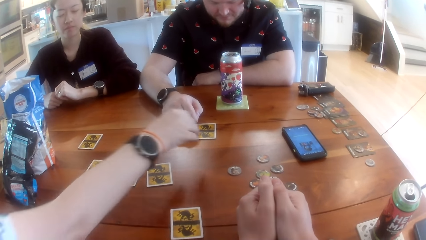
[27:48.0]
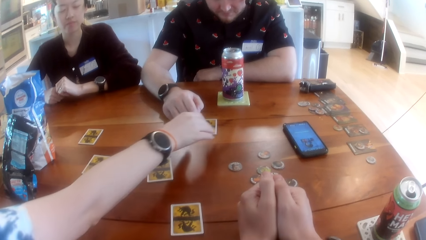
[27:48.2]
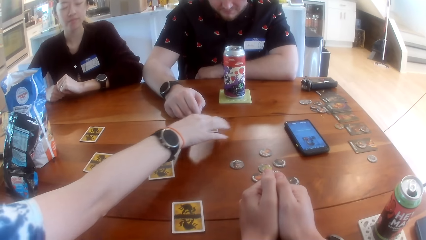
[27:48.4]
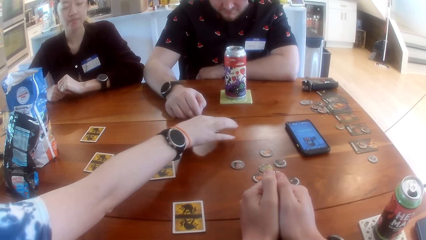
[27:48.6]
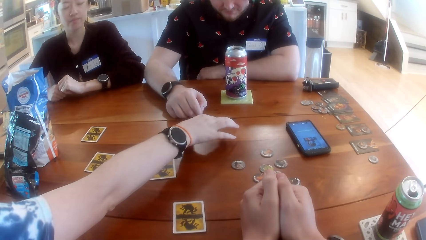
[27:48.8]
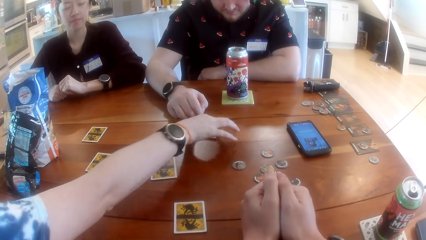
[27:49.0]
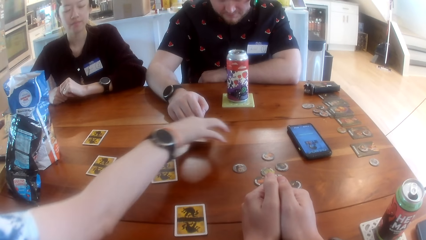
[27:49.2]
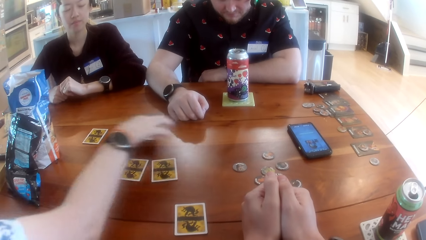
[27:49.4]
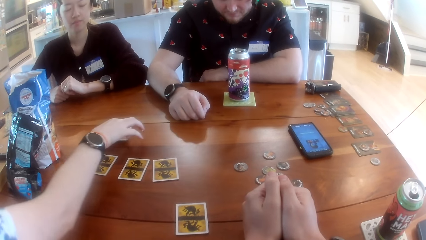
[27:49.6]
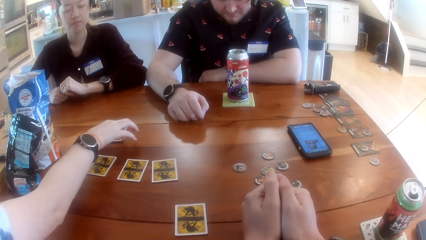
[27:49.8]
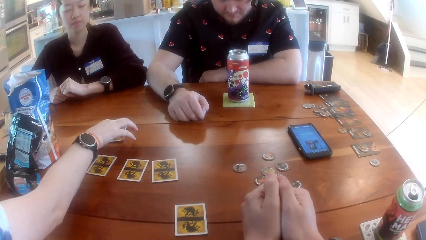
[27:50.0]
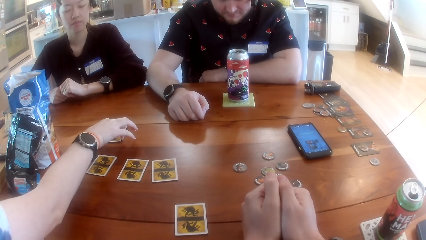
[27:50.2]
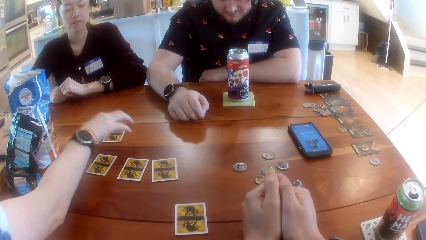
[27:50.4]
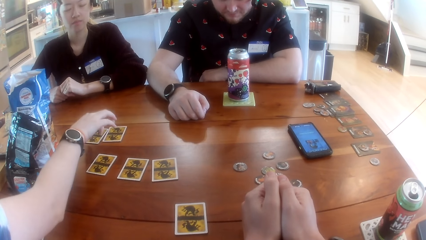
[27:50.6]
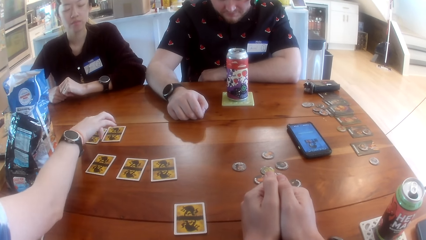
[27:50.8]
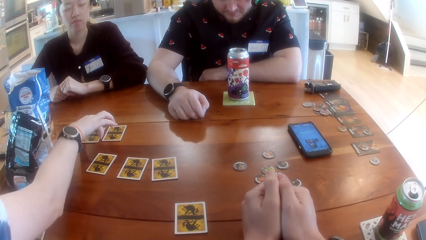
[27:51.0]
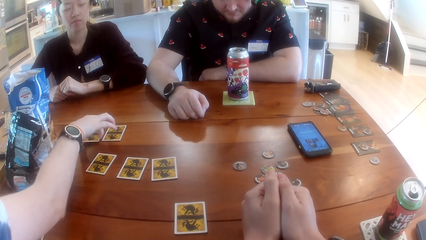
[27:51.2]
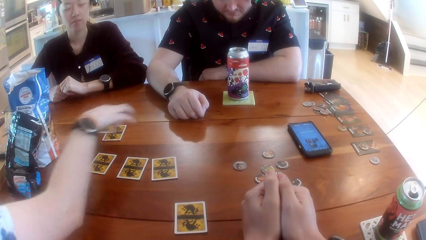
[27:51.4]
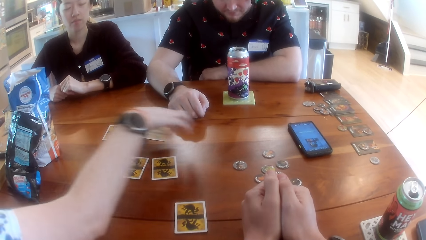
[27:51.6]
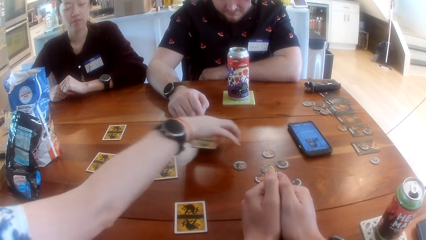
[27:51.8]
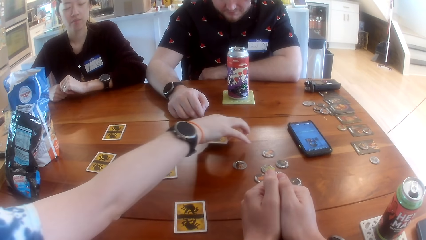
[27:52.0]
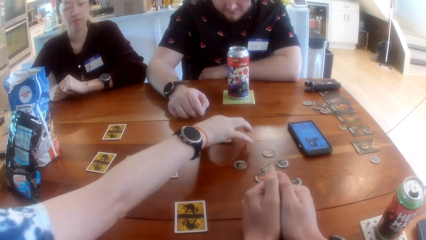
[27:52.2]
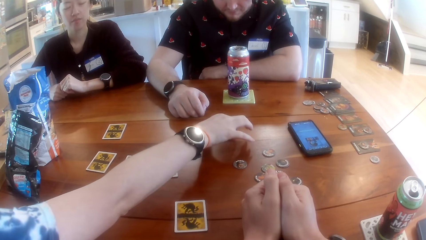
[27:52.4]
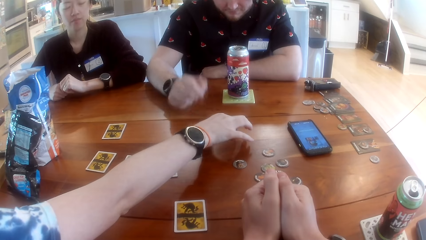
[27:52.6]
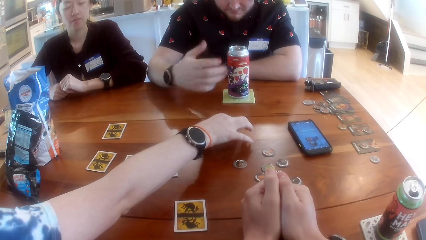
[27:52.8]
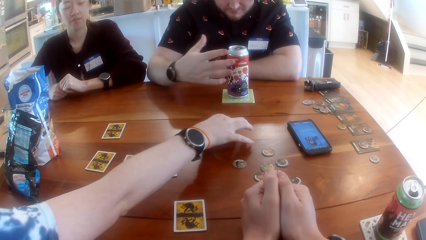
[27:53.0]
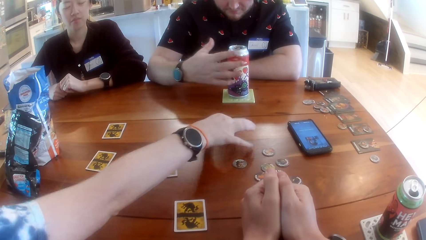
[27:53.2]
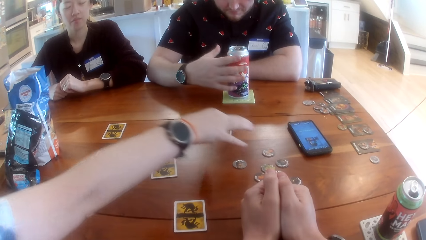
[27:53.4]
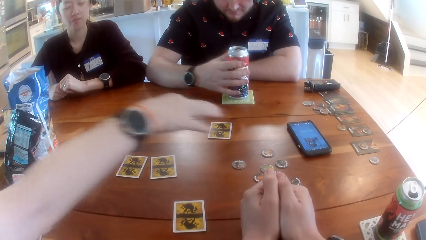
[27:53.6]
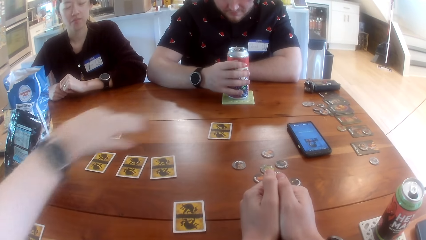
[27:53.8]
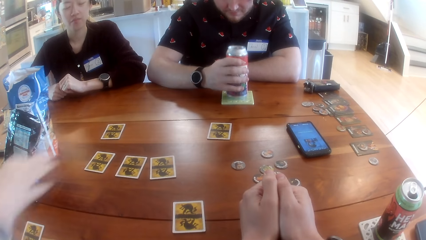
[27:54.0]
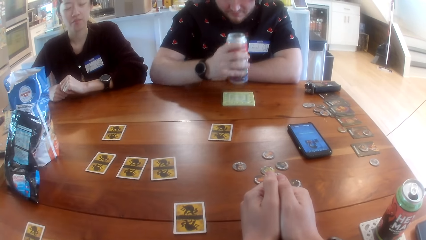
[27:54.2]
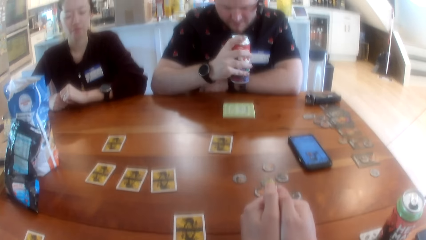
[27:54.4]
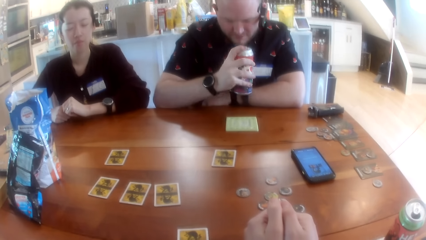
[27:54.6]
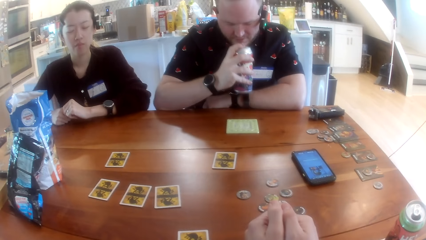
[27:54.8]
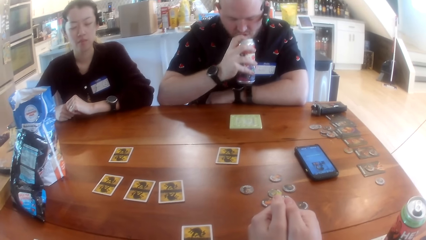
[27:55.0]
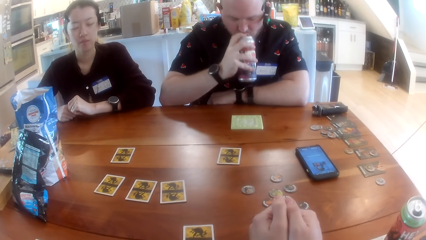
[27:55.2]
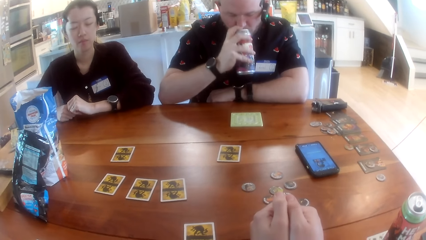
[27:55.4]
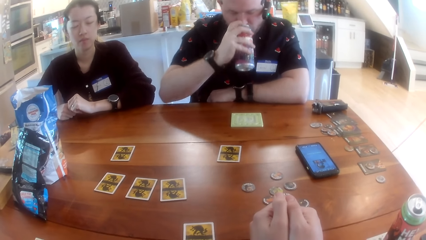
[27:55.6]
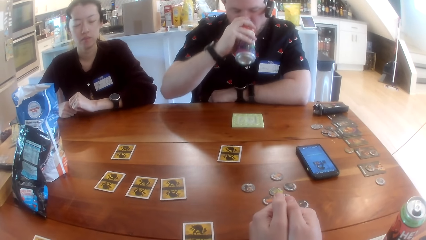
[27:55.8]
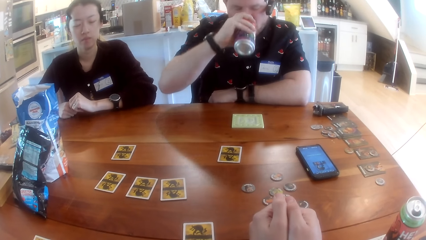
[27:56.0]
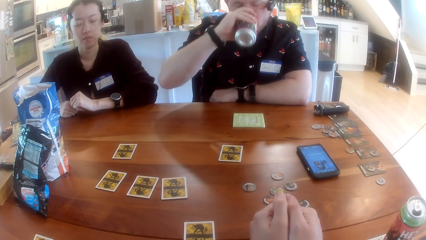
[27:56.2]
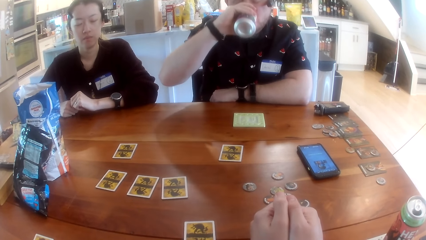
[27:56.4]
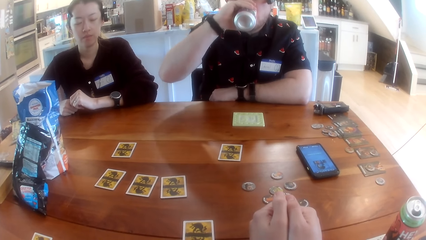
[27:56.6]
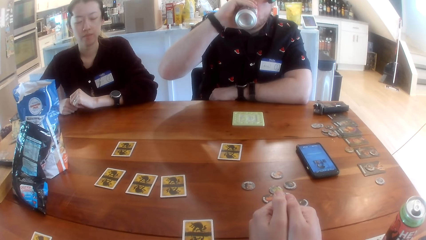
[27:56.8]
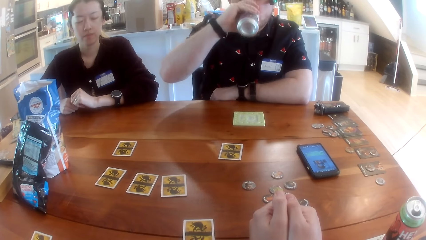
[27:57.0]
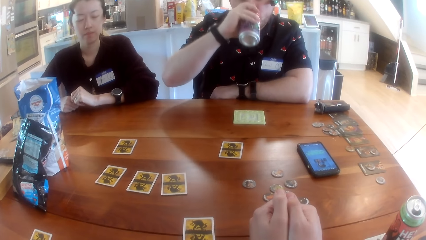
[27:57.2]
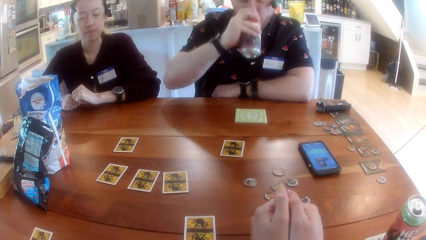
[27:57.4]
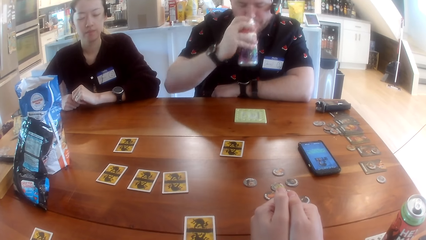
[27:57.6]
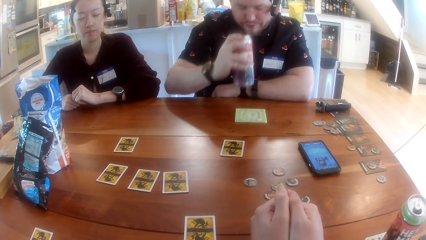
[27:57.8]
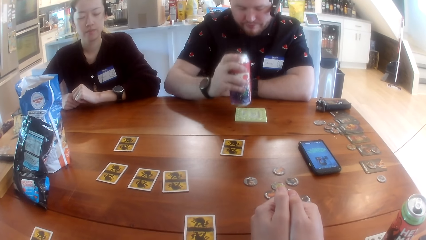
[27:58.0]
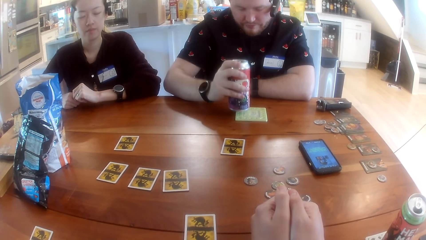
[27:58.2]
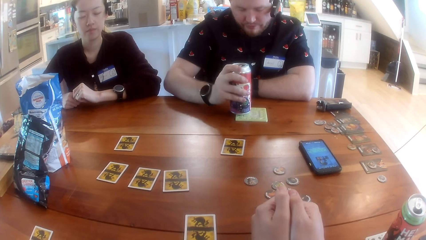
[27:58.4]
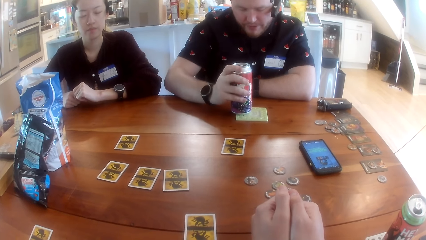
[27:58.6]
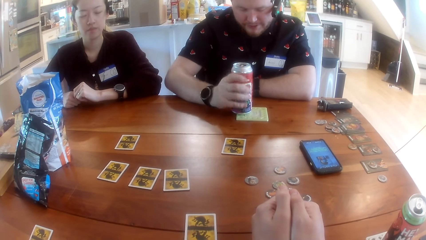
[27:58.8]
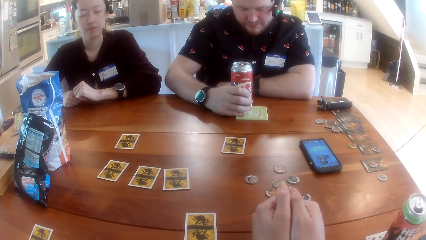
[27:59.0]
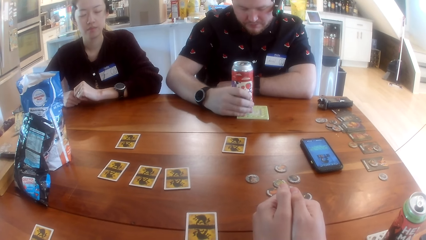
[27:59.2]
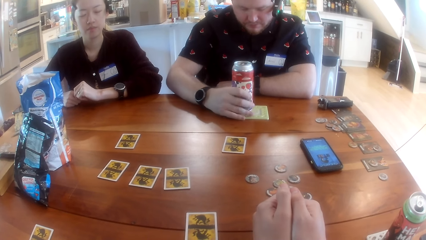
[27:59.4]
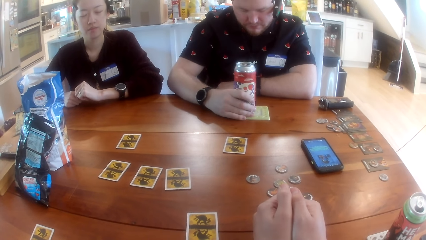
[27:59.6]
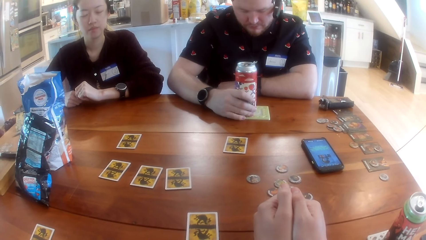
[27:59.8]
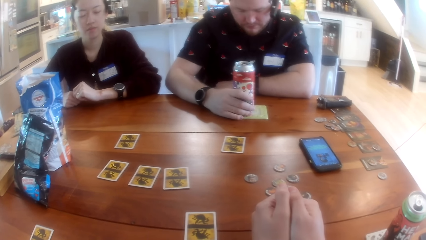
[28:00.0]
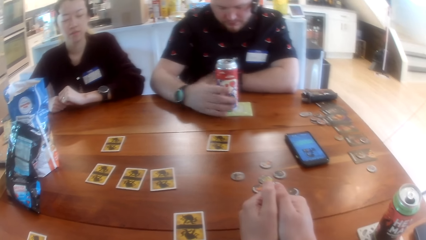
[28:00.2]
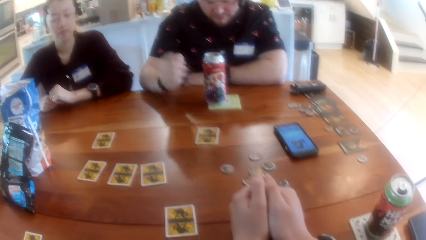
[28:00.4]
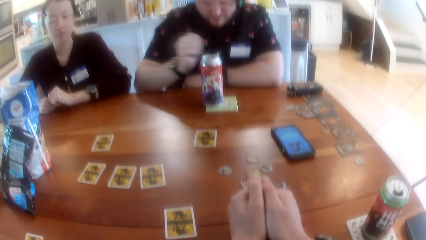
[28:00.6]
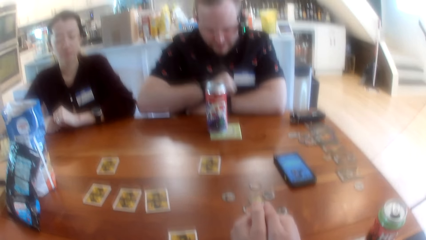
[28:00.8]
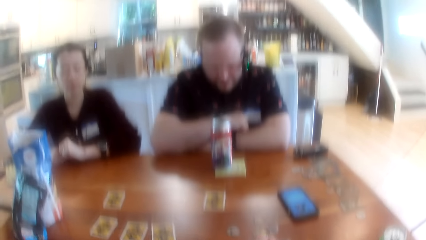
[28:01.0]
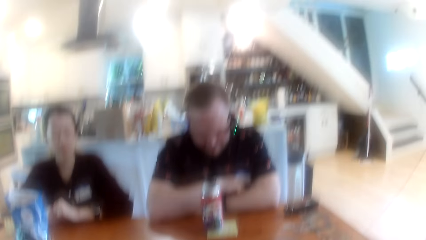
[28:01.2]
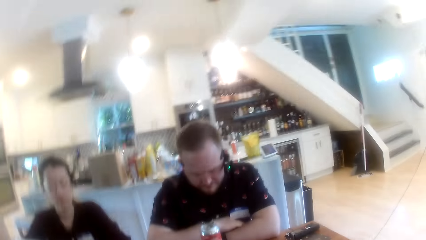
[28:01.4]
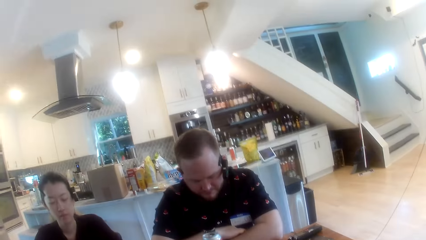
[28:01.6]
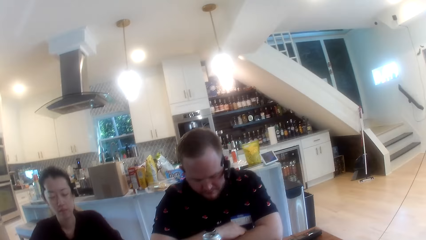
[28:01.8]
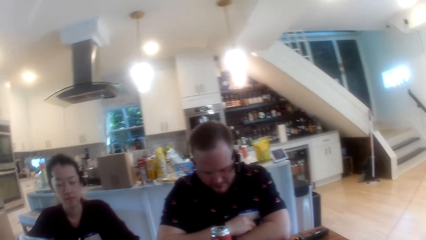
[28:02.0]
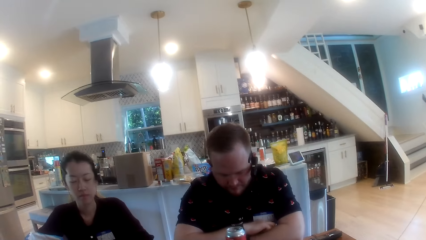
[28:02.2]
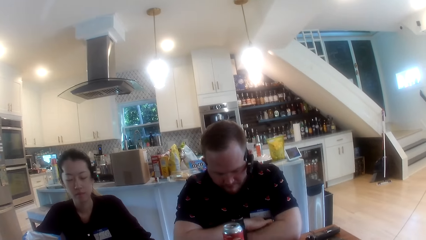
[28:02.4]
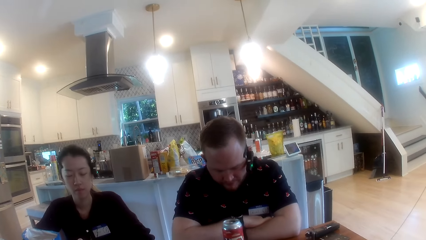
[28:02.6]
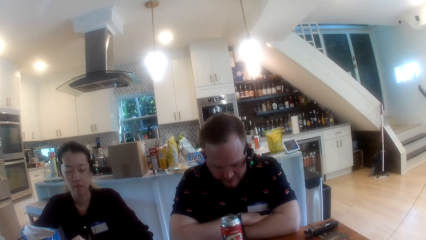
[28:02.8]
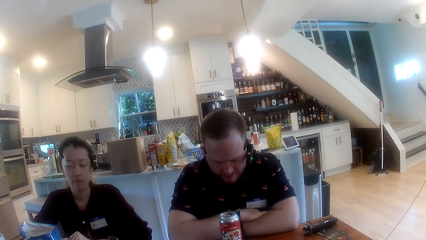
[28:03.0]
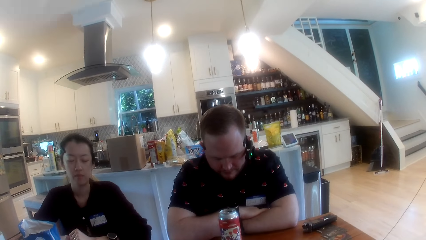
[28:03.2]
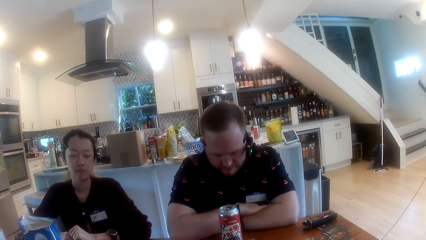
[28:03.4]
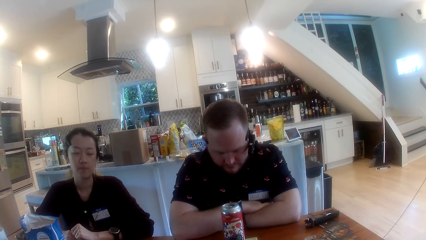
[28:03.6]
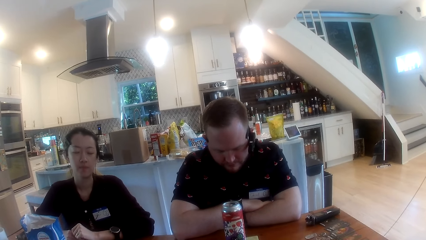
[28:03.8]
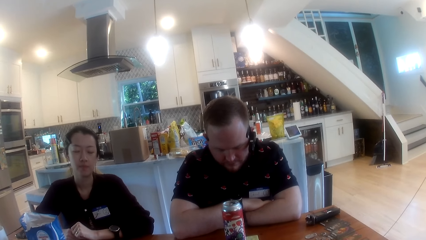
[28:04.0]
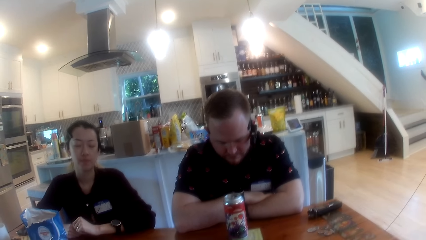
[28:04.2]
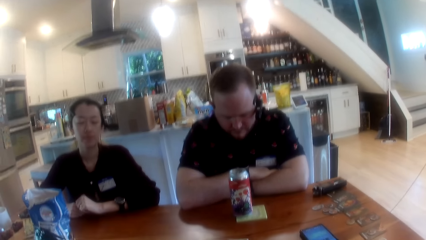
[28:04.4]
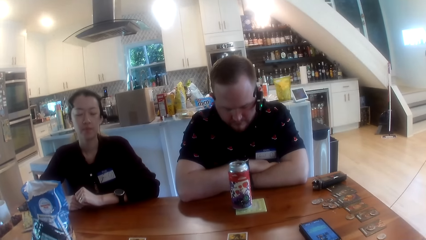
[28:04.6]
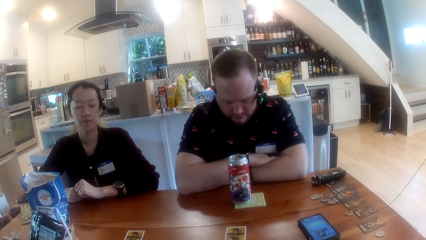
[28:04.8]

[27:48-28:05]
The woman repositions two cards on the table with her right hand. The man picks up a can from the table with his right hand. The camera wearer stares at the man. The man drinks juice or a beverage from the can in his right hand. The man drops the can on the table with his right hand. The camera wearer places the beverage on the table. They stare at the table. They look around the apartment.
